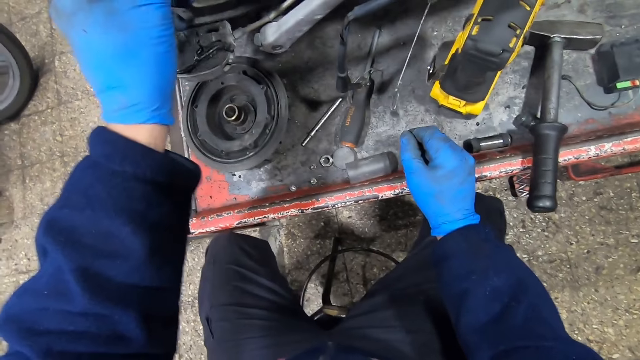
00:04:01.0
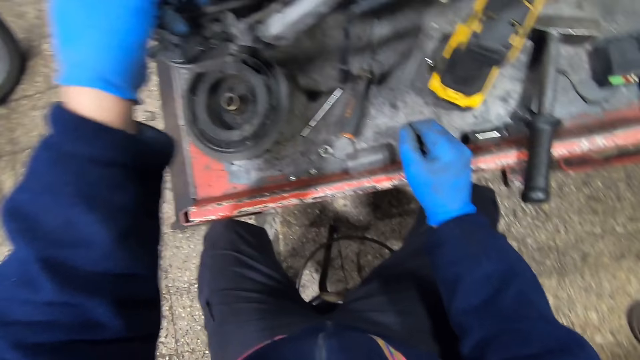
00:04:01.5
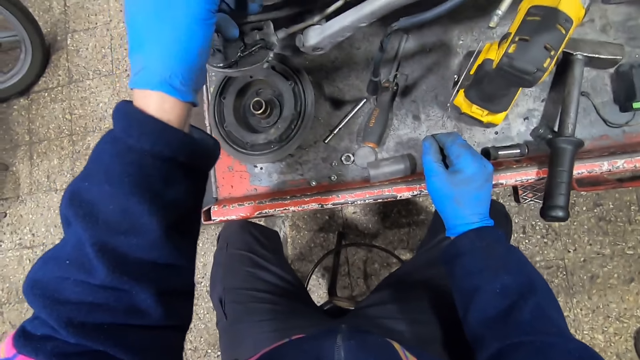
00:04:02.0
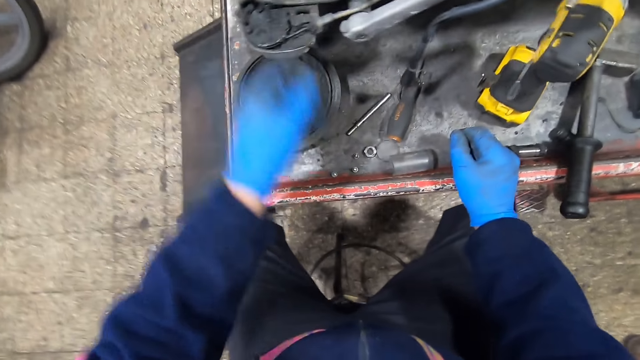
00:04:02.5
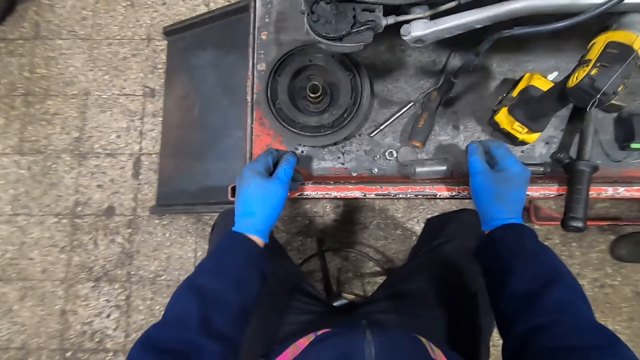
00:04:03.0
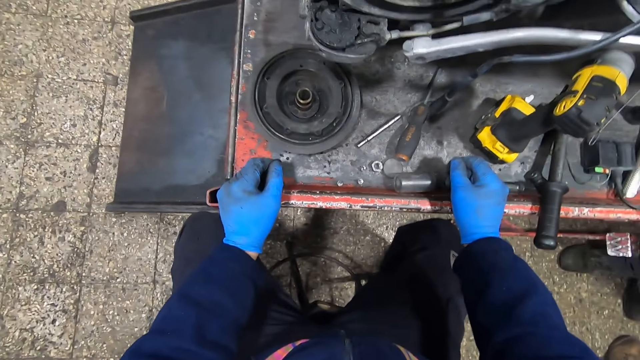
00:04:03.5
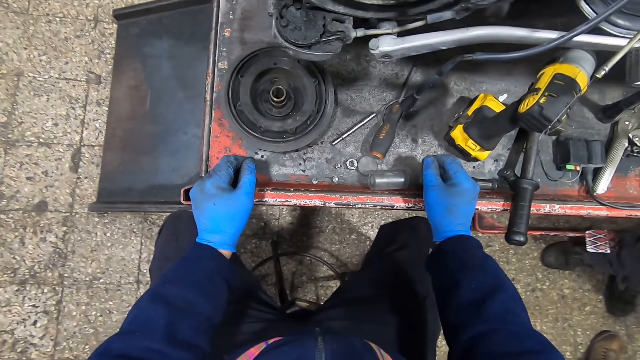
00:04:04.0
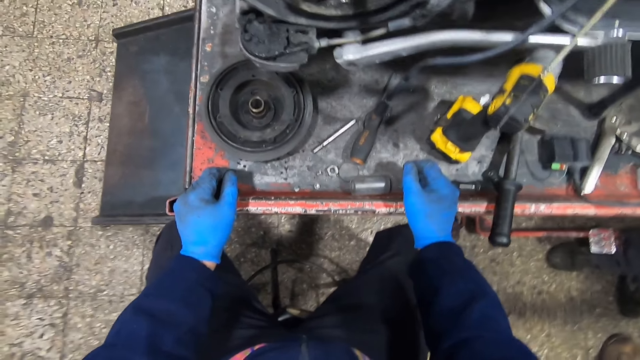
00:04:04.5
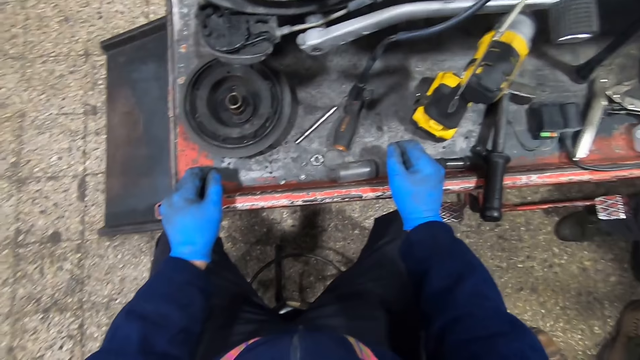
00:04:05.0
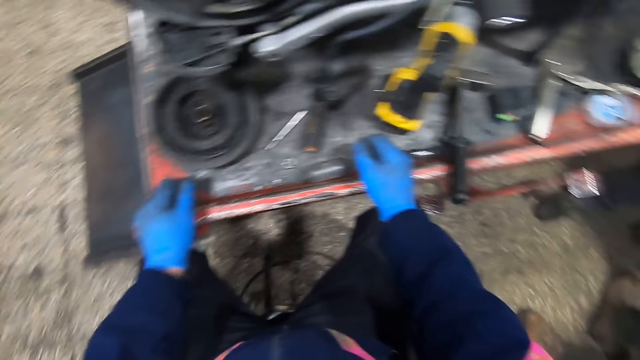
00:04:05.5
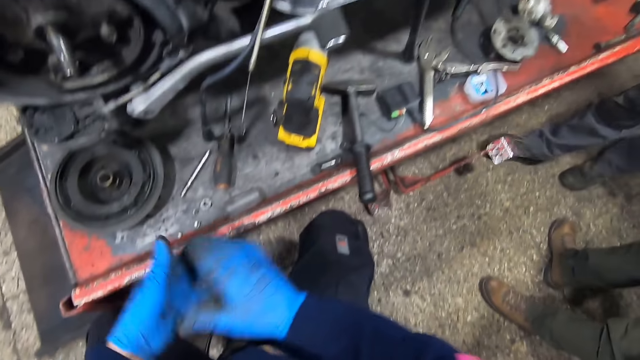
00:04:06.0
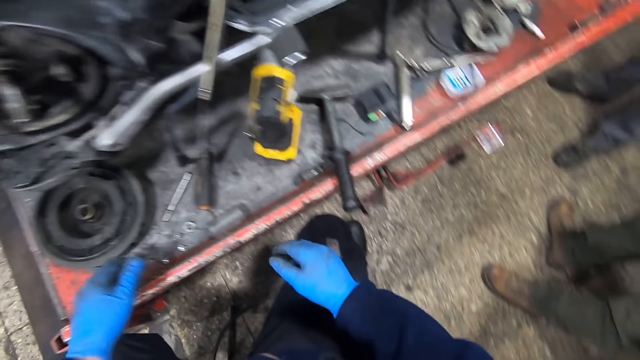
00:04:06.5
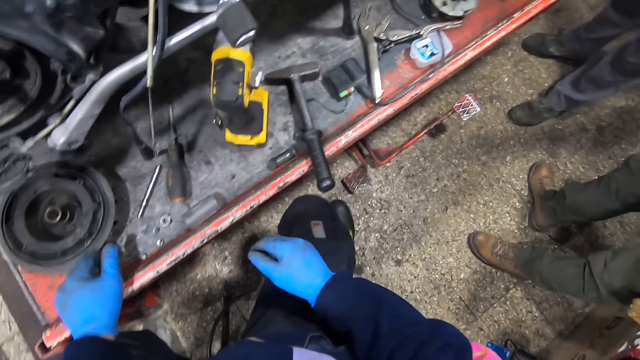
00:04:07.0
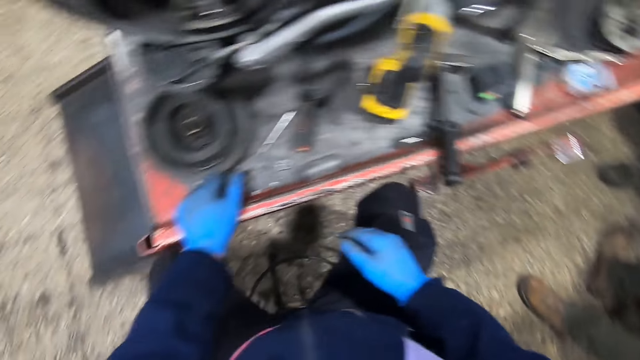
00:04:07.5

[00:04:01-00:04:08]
The camera wearer rubs hands together. A person walks around the workshop.

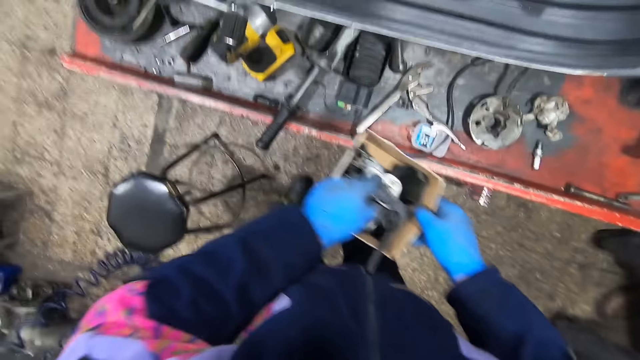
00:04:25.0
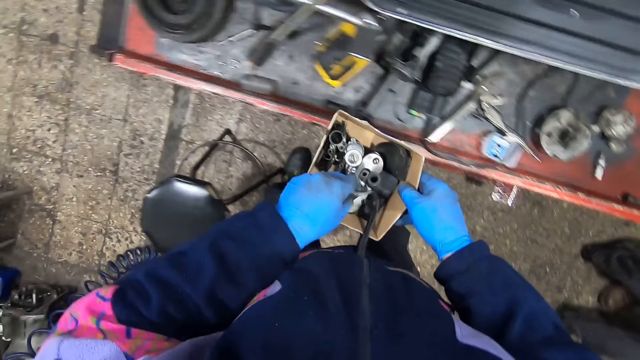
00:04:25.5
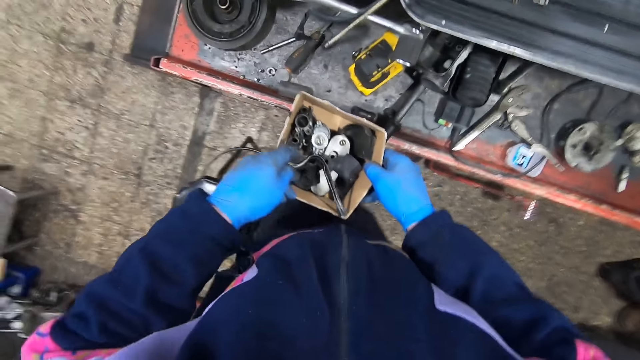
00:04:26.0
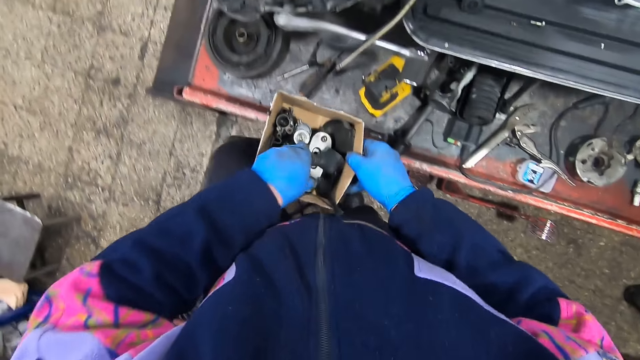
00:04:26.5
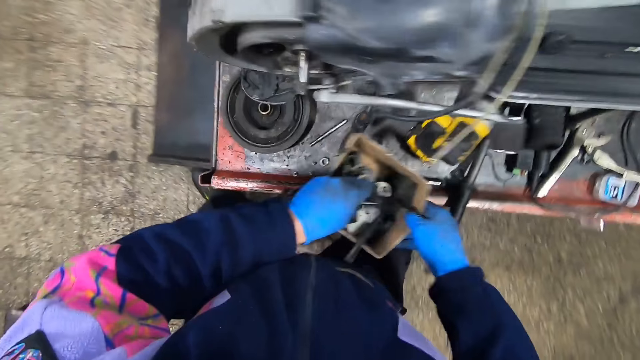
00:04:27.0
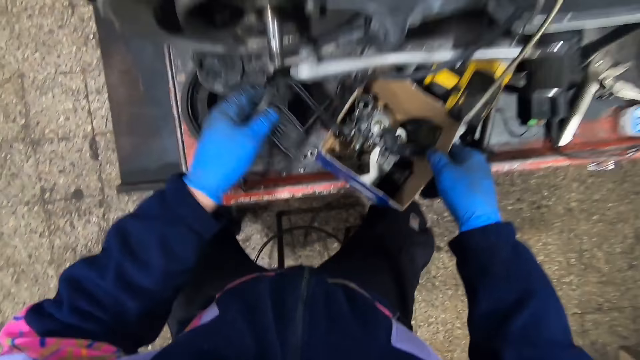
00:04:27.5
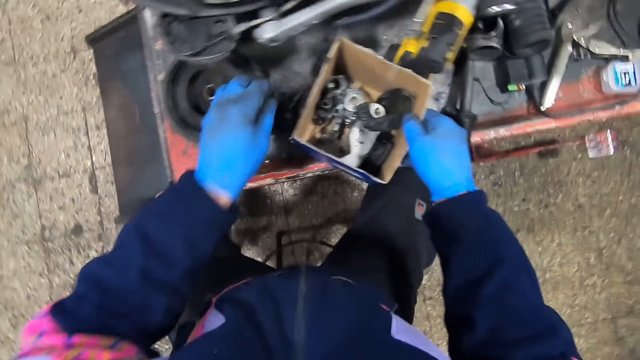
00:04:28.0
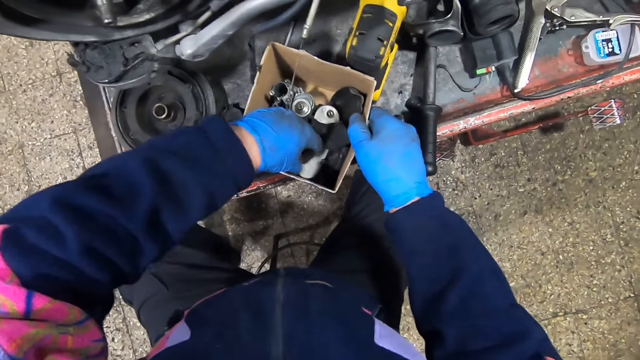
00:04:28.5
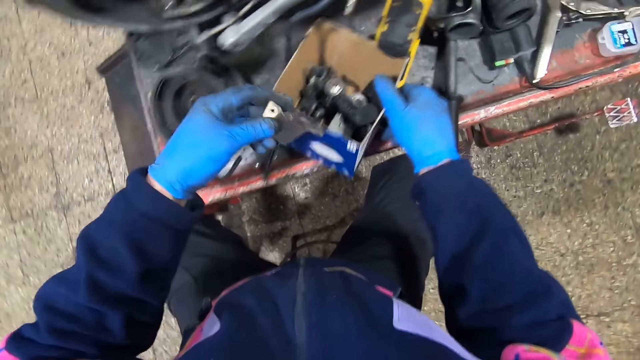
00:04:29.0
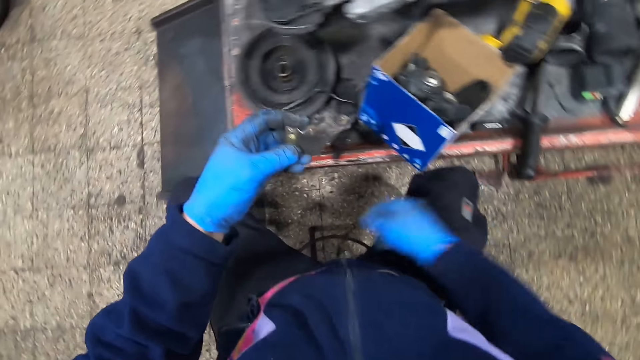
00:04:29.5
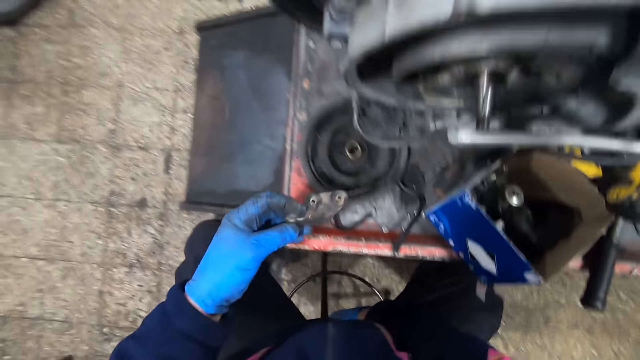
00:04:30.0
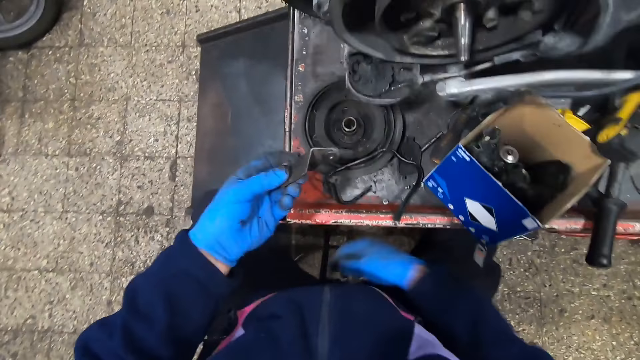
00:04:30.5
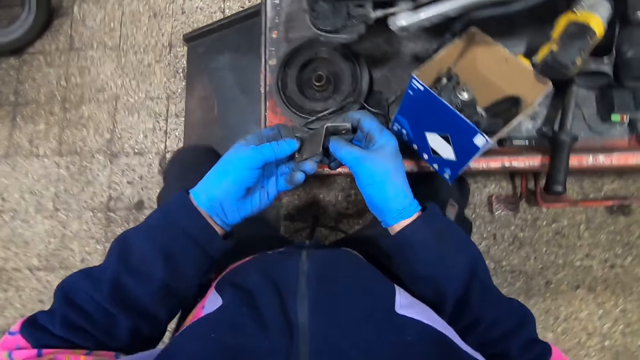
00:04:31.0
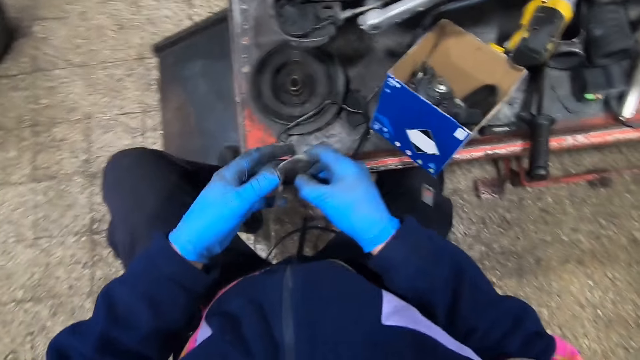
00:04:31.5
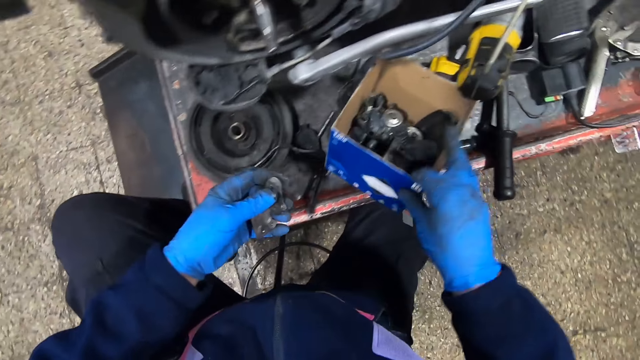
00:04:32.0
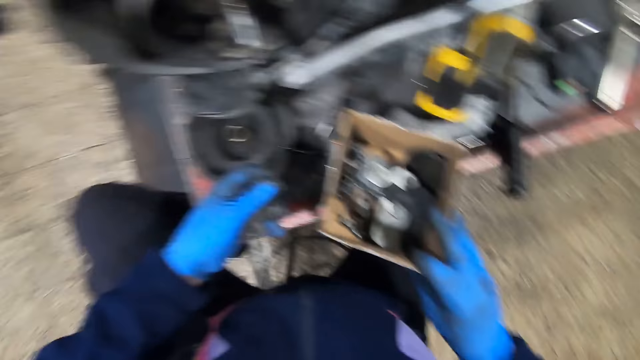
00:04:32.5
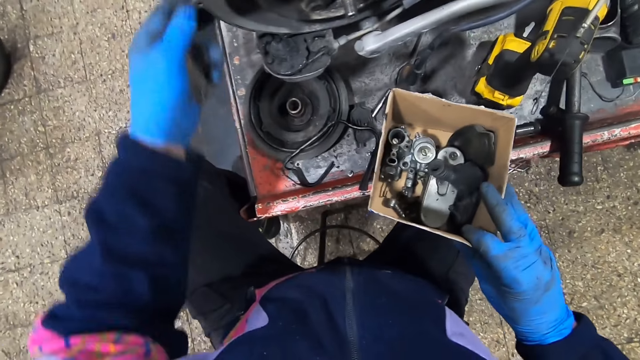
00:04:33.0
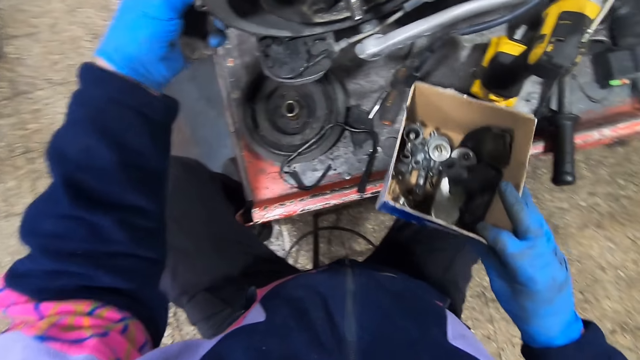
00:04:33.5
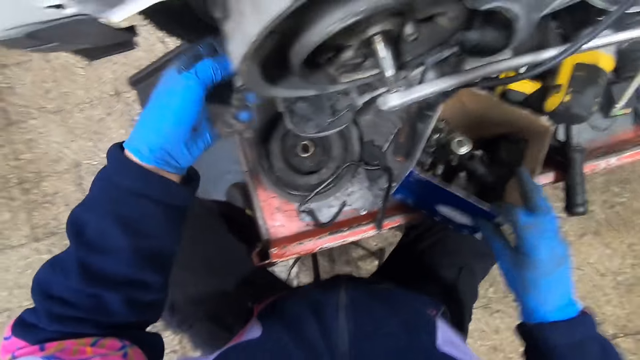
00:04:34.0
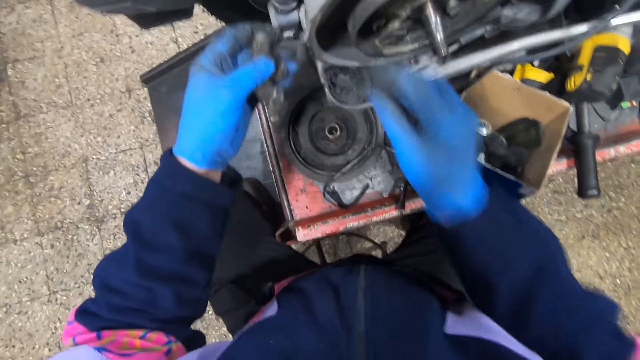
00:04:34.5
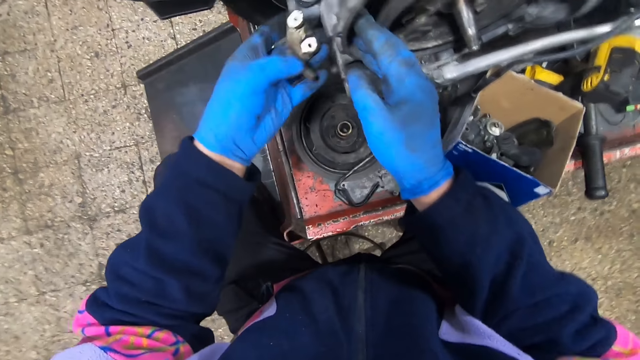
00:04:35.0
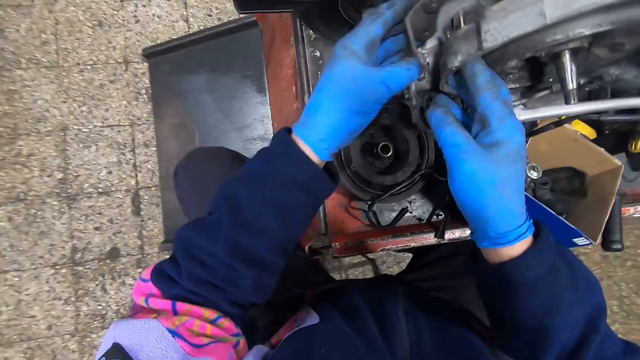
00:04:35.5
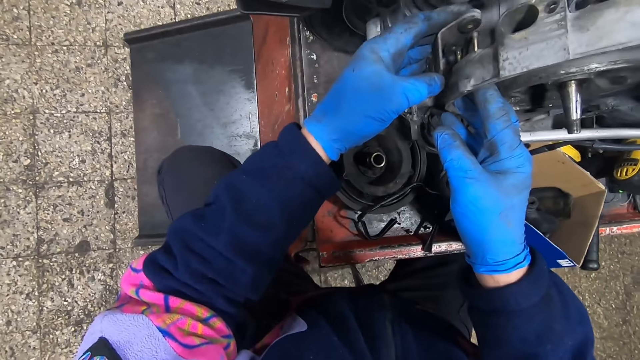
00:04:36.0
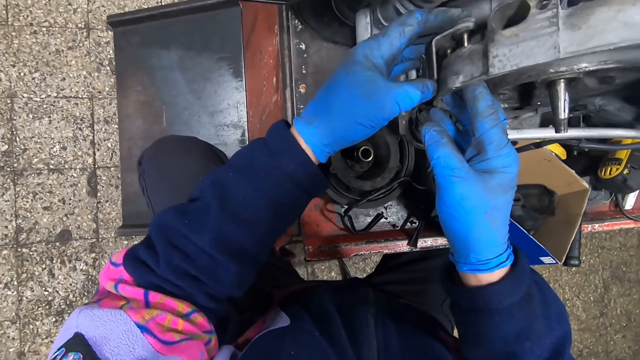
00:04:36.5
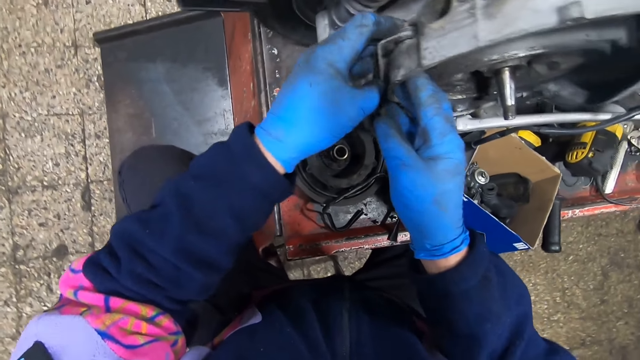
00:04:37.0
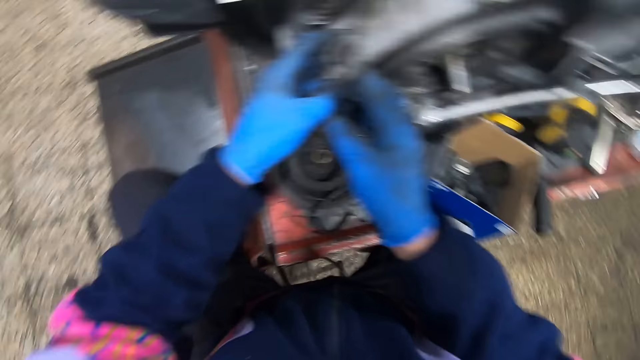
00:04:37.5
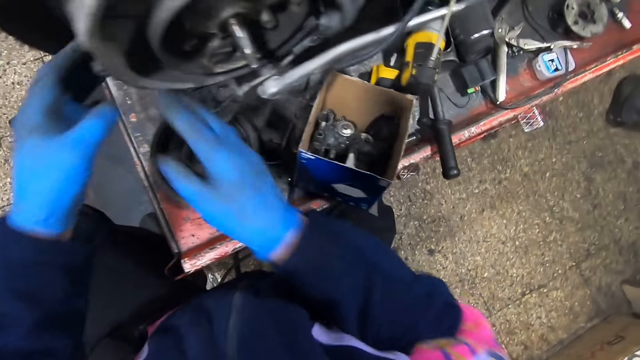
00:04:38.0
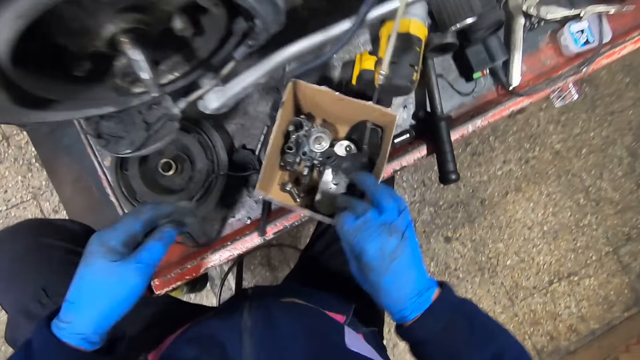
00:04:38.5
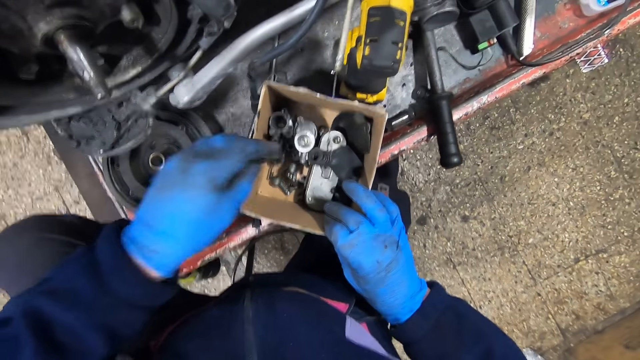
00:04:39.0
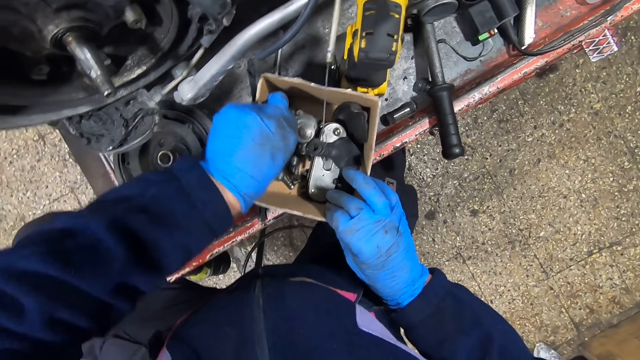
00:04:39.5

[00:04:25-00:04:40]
The camera wearer picks some parts of the motorbike or plastic material in the carton with his left hand. He sits on a chair. He places a container on the metal surface. He places the plastic material on the metal surface. He picks up a piece of metal in the carton with his left hand. He pulls his chair closer. He holds the box. He looks inside the box. He picks up the carton on the platform with his right hand. He adjusts the piece of metal. He drops the carton on the platform. He places the piece of metal on the motorcycle. He attaches the metal to the motorbike. He holds the box. He touches the carton with his right hand. He picks up a piece of metal.
